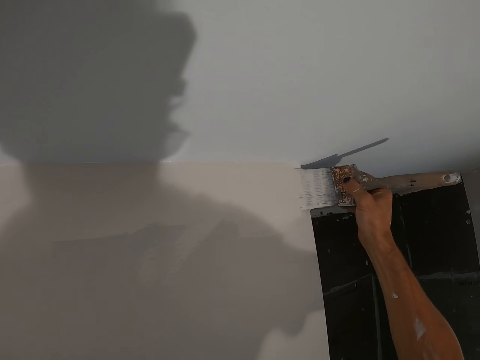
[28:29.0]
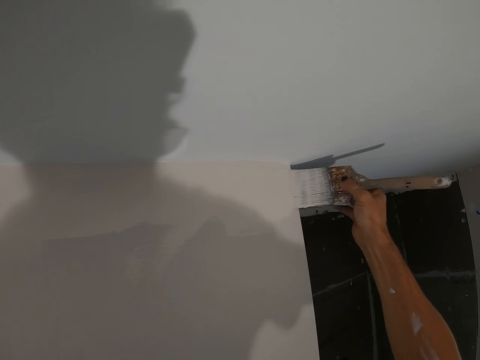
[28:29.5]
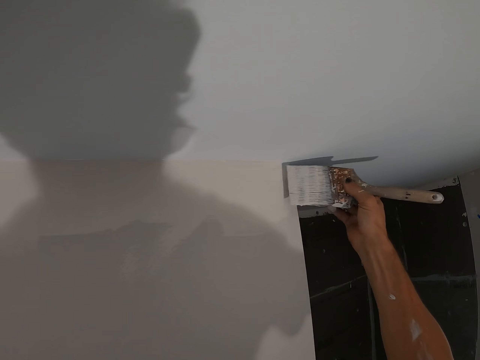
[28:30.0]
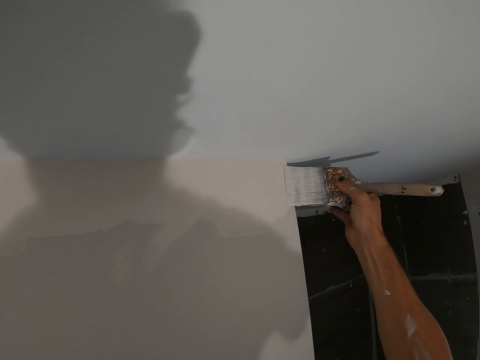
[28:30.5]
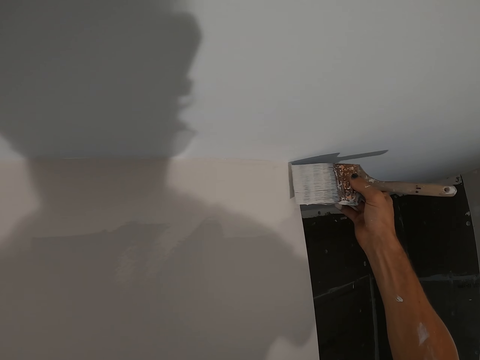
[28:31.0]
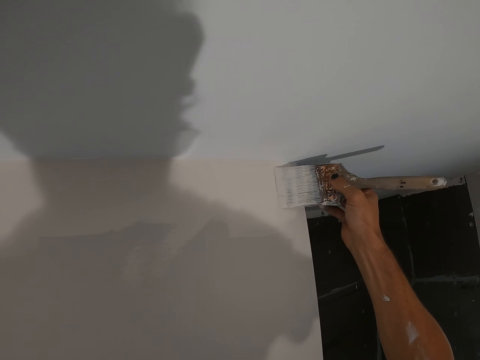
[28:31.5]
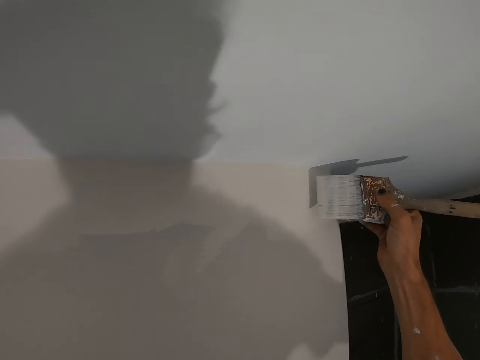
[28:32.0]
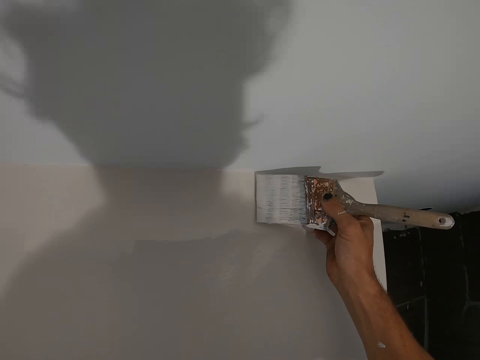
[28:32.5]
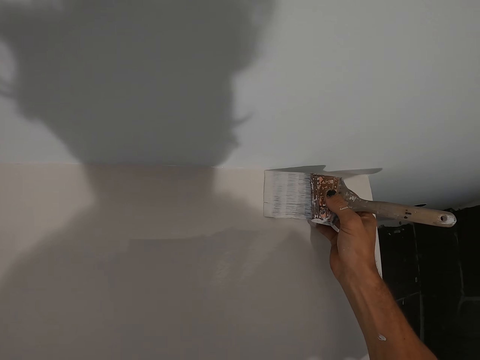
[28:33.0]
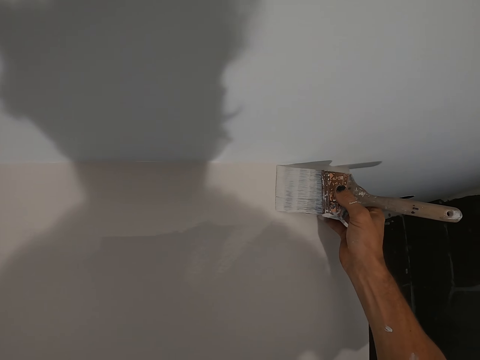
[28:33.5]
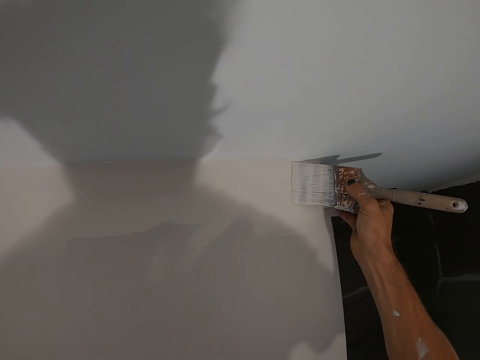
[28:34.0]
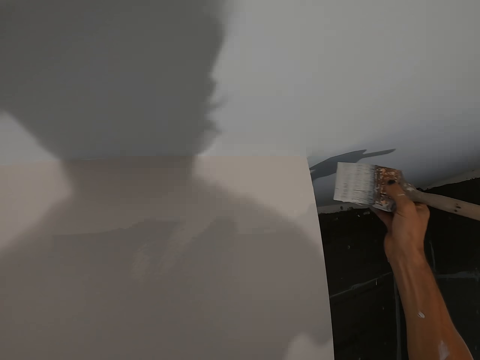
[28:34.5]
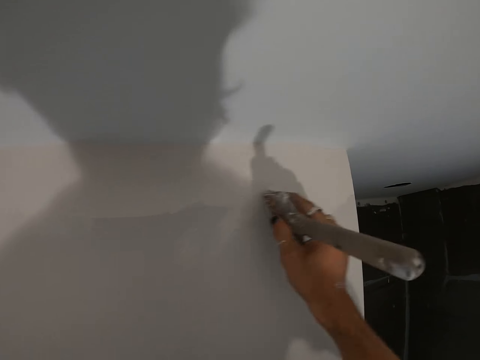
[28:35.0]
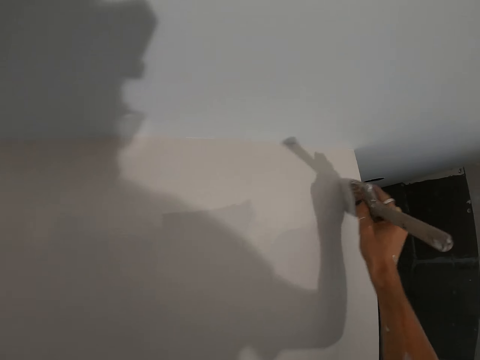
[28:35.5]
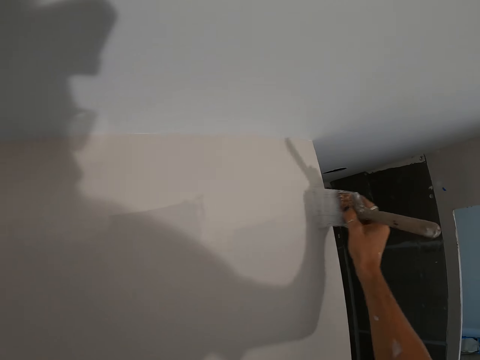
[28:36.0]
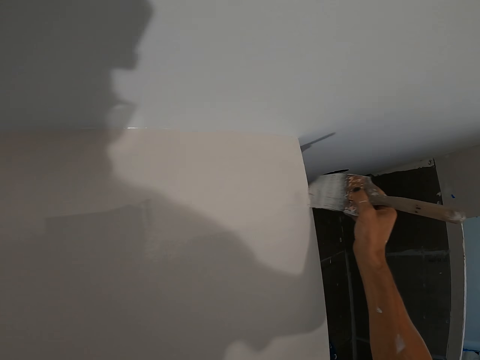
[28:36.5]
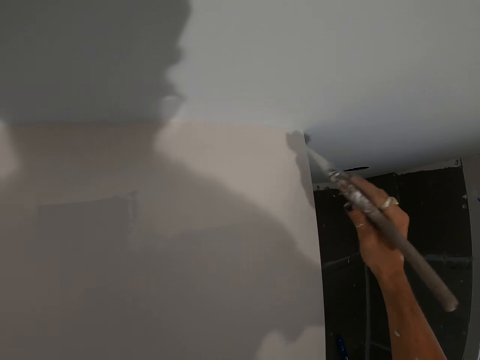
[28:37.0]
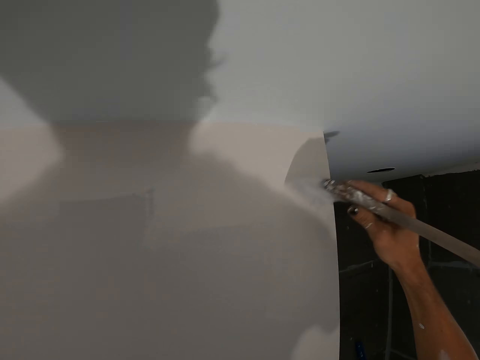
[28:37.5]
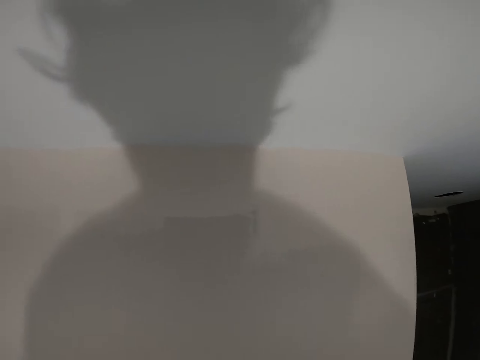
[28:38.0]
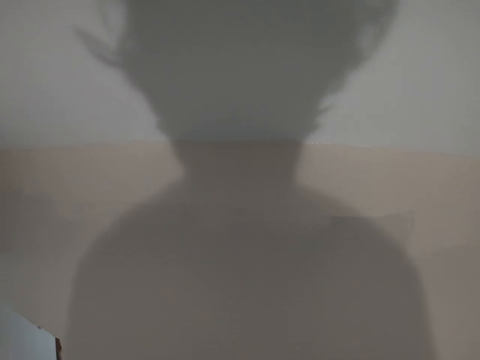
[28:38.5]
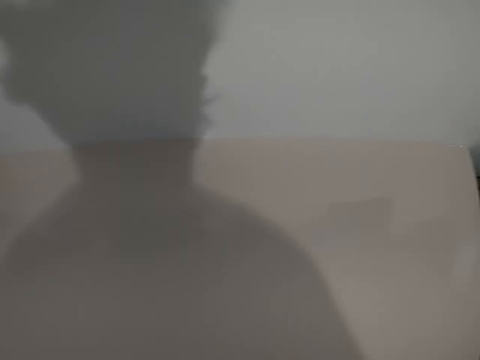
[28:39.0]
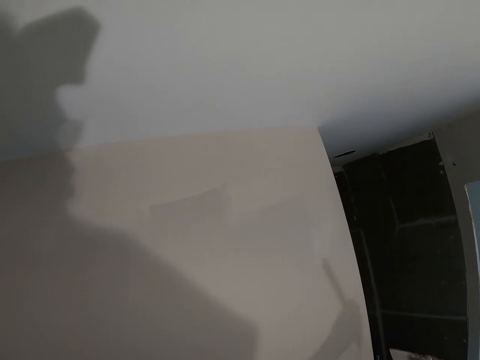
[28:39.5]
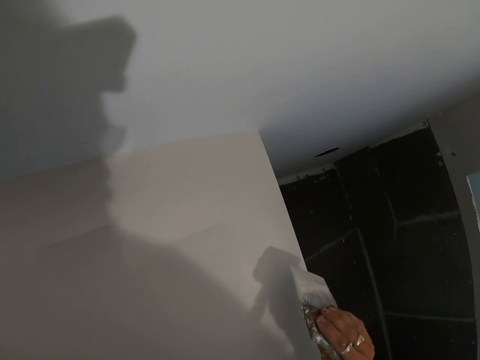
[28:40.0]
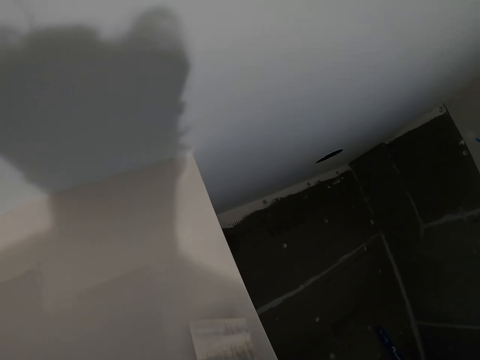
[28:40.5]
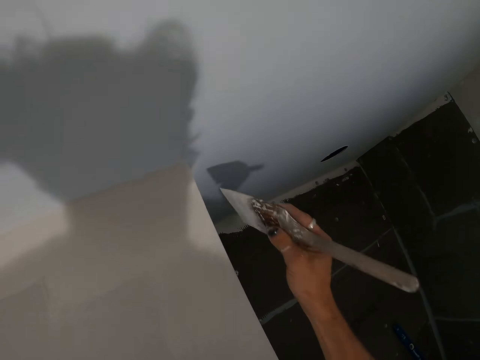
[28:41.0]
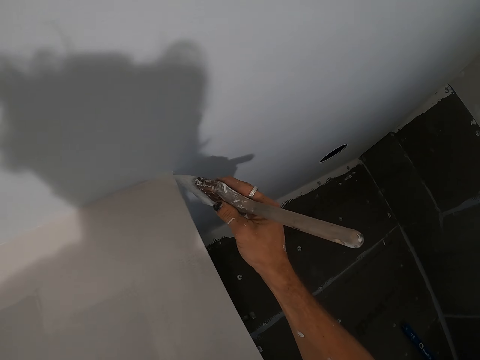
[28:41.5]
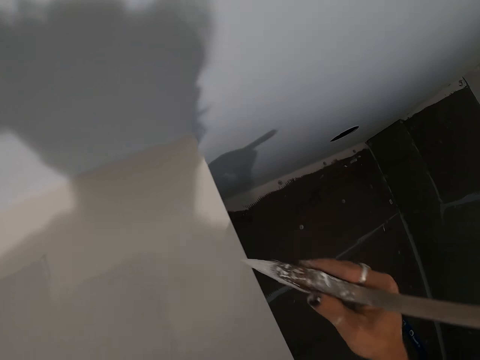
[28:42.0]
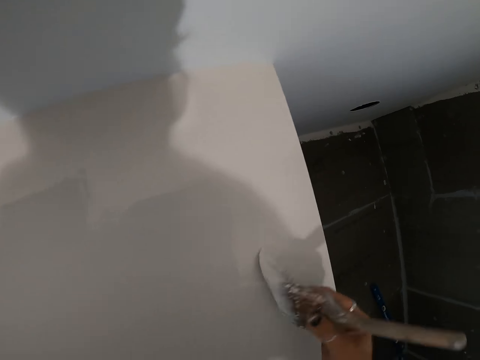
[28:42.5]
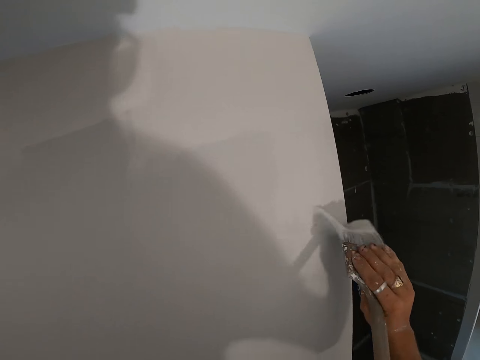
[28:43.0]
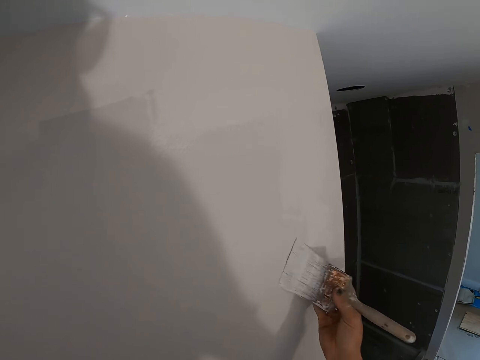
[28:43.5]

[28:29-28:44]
The camera wearer turns around the room. He moves his body and paints the wall with the paint brush.

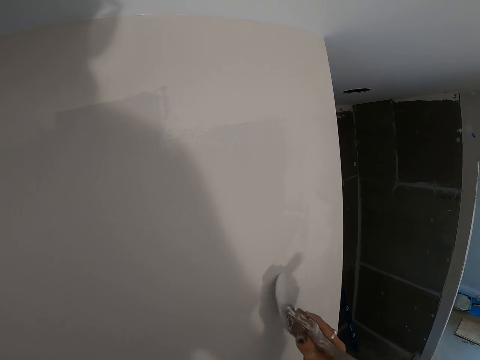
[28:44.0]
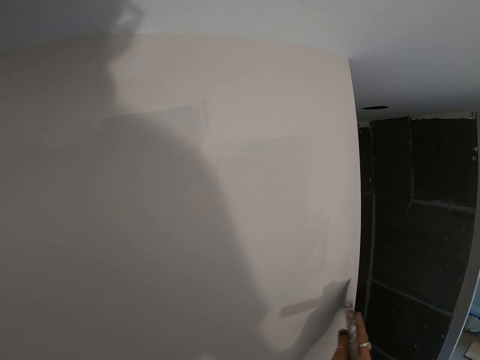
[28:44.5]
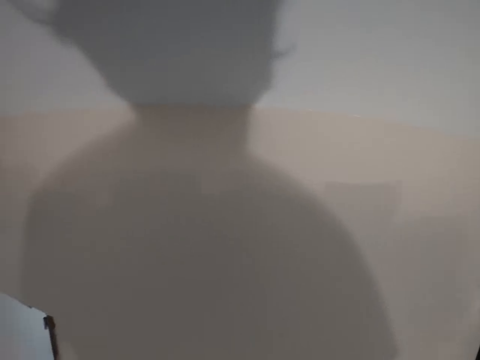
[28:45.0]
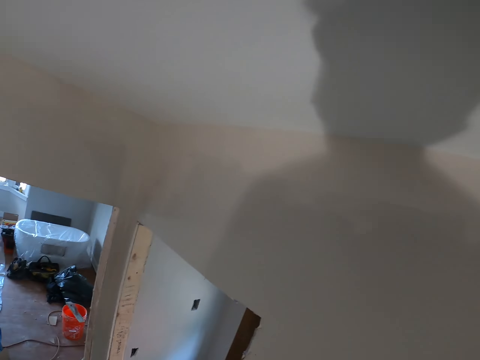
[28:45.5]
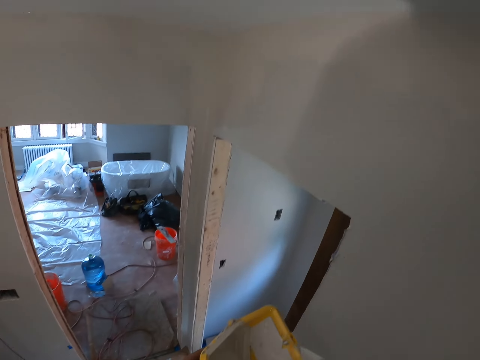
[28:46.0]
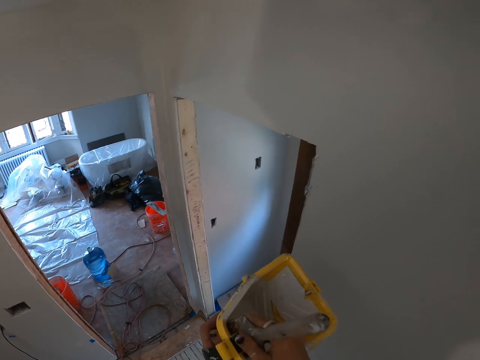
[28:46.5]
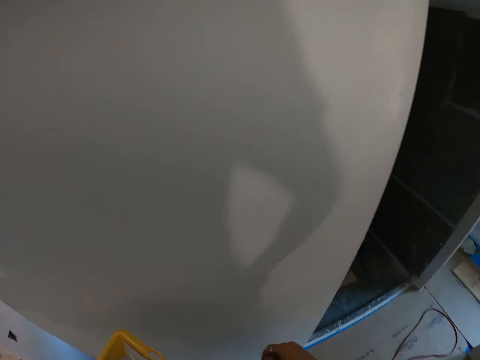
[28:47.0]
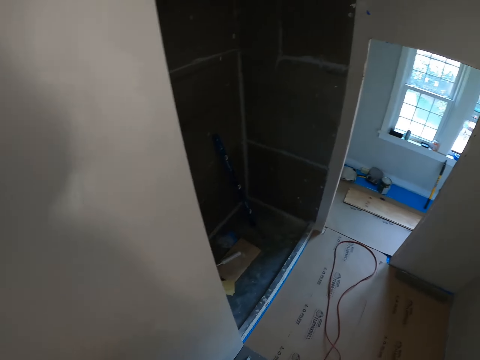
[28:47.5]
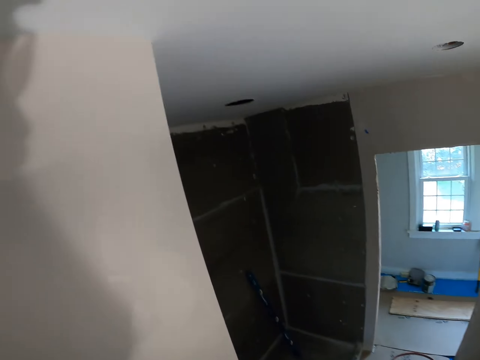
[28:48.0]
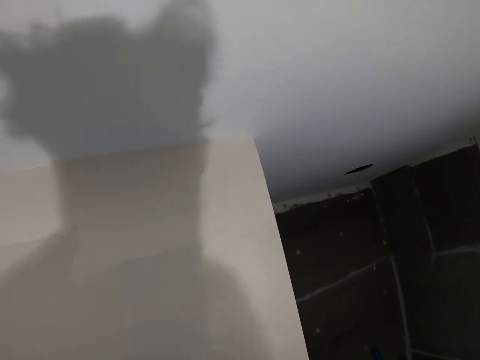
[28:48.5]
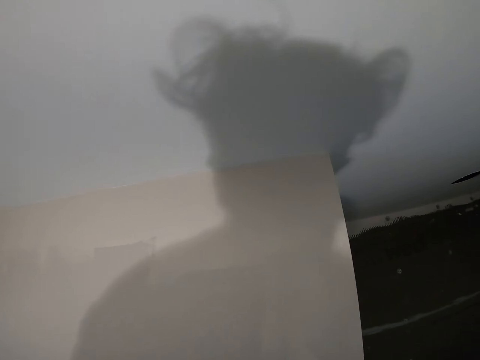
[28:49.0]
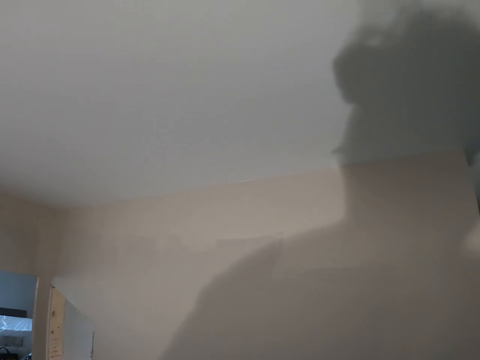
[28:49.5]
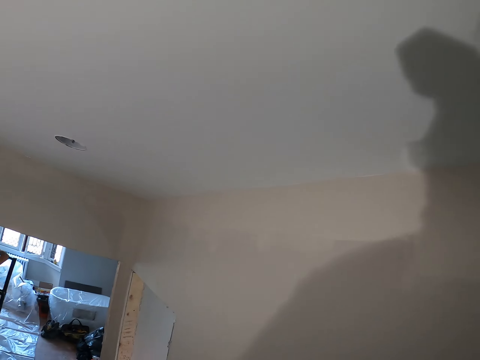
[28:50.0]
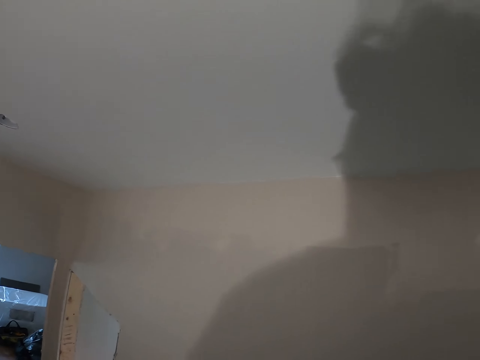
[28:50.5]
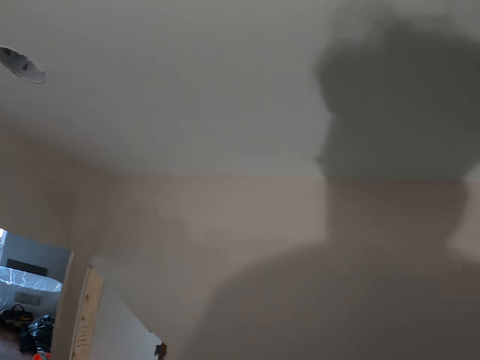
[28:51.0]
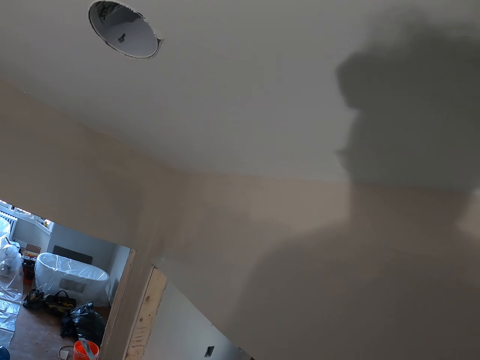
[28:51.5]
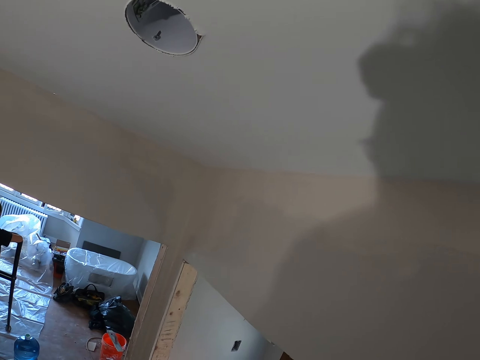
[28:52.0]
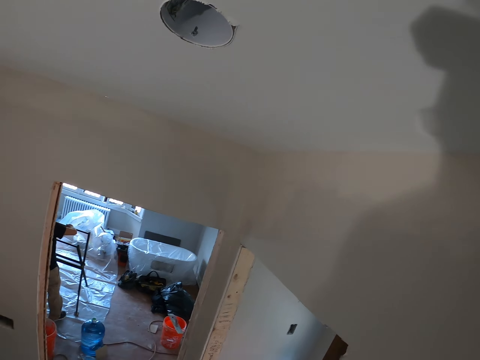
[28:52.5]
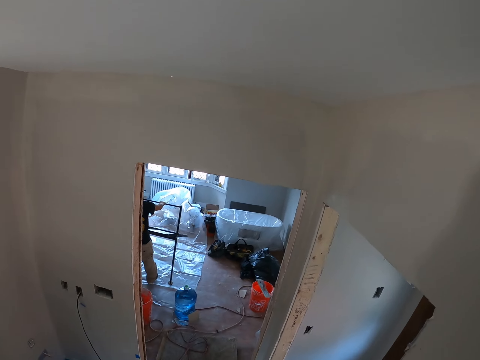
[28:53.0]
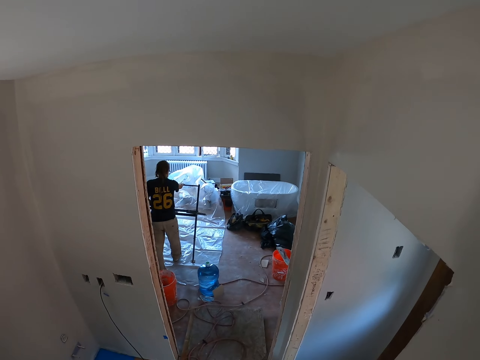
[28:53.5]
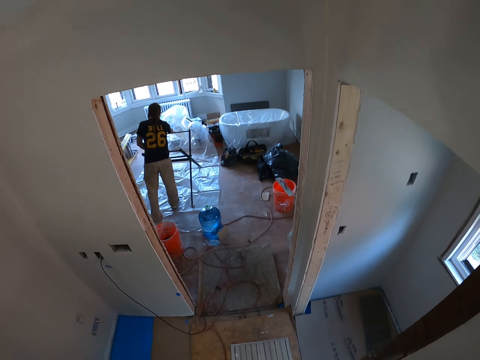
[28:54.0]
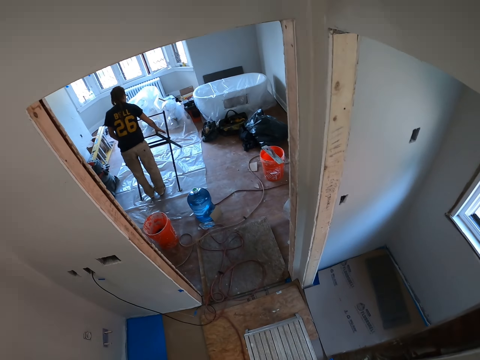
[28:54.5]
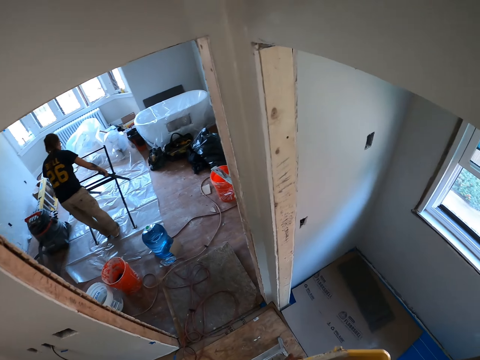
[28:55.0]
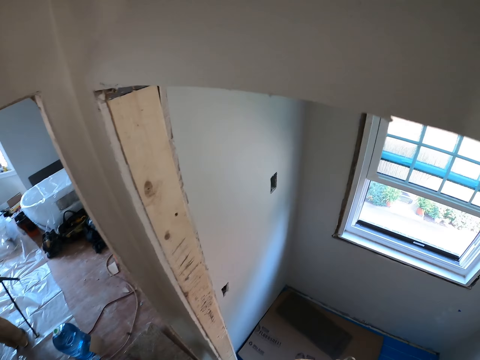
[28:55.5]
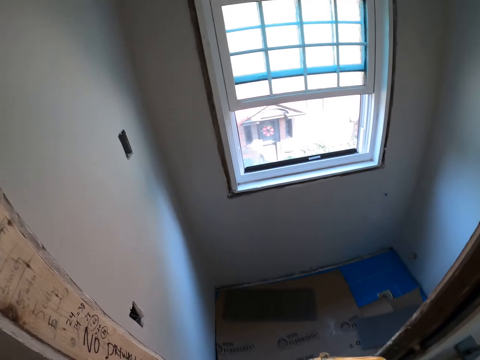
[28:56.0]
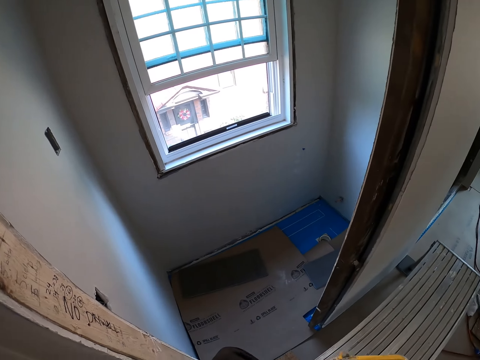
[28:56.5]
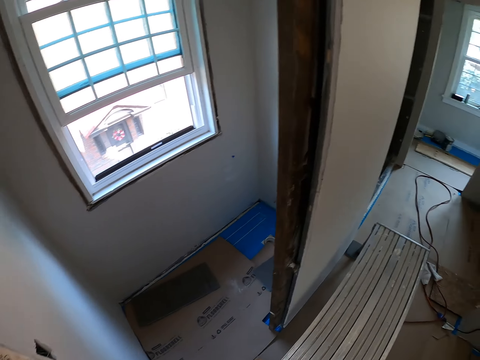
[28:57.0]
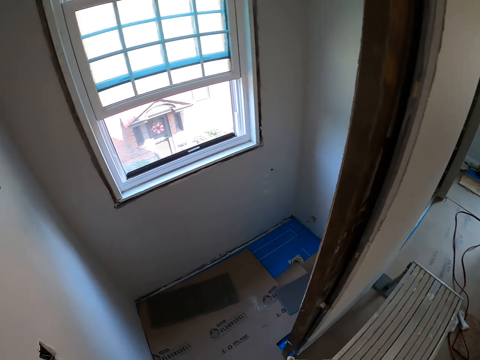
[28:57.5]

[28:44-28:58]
The camera wearer turns around the room. They dip the paint brush in the paint bucket. They walk around the room and look around the room. A person puts the ladder on the floor. The camera wearer steps down the stand.
